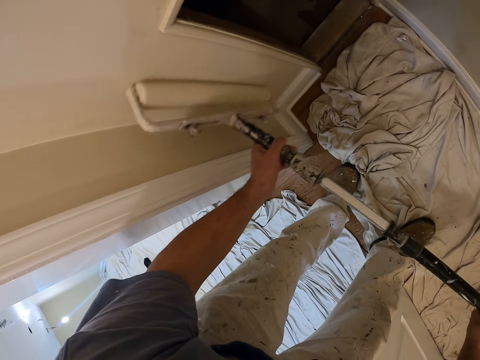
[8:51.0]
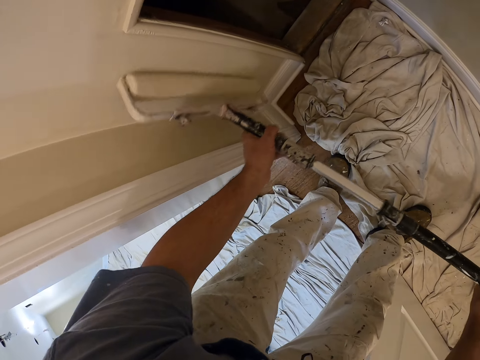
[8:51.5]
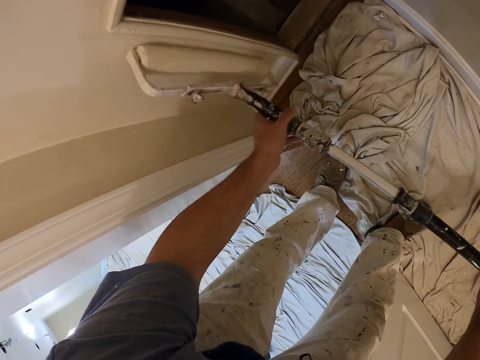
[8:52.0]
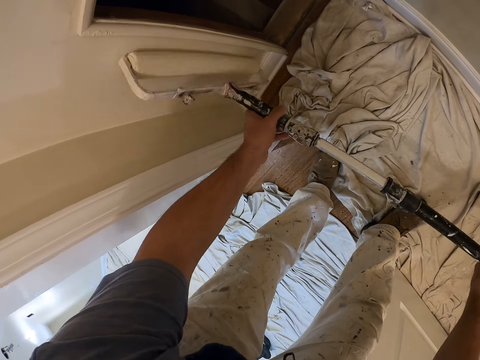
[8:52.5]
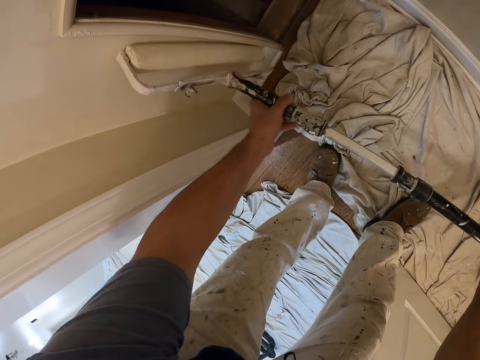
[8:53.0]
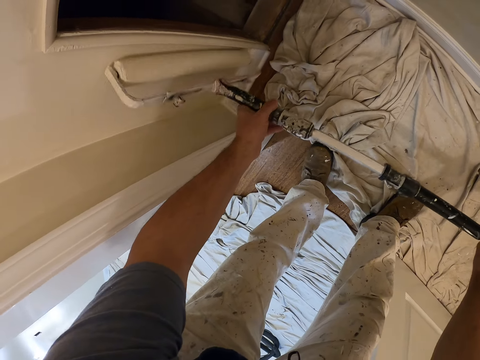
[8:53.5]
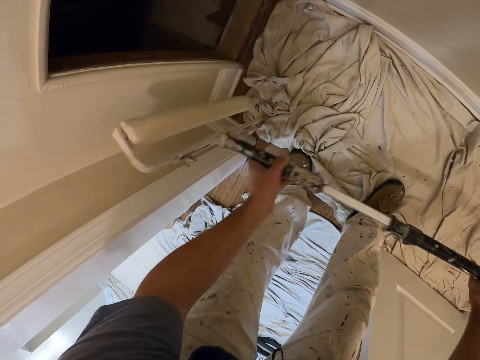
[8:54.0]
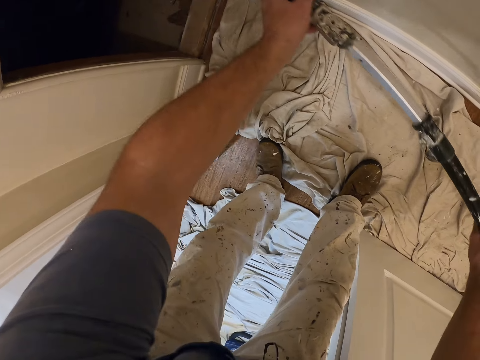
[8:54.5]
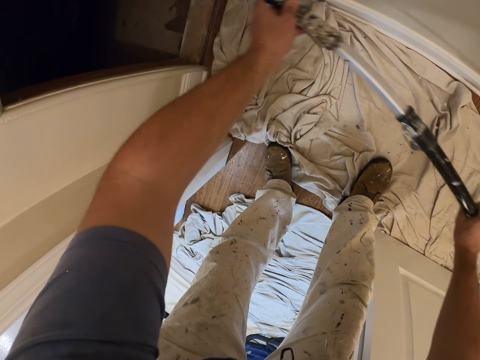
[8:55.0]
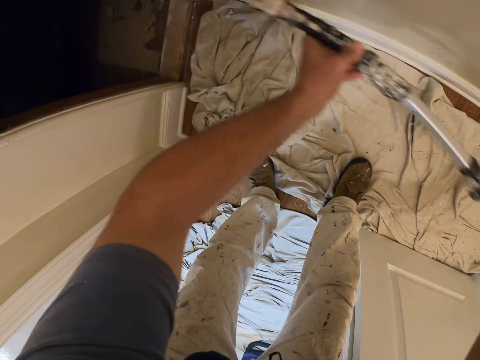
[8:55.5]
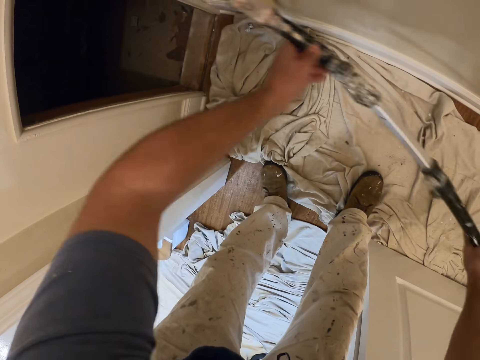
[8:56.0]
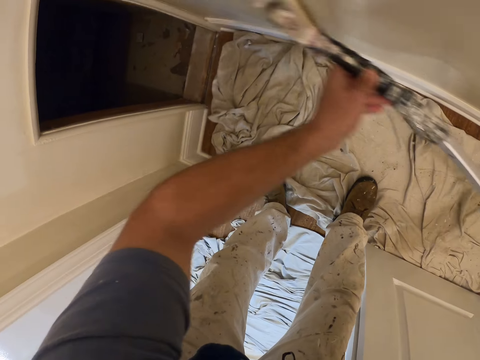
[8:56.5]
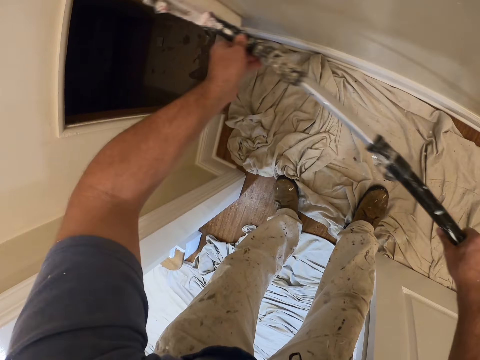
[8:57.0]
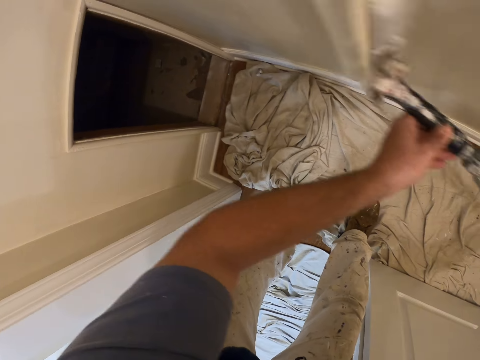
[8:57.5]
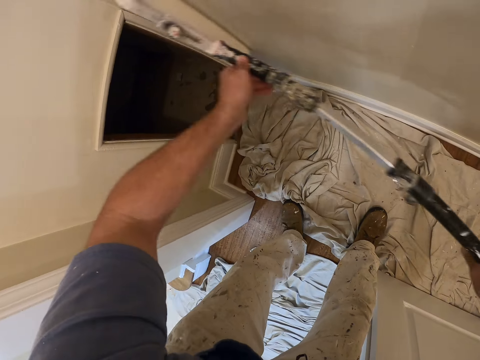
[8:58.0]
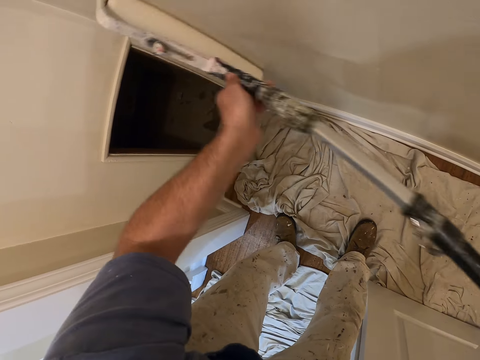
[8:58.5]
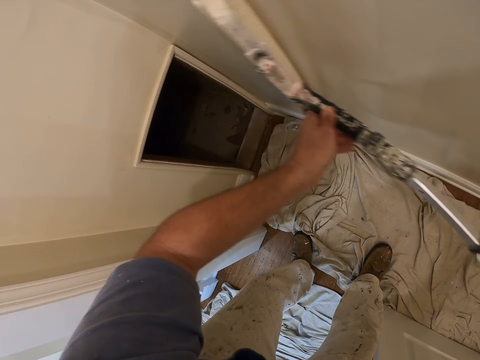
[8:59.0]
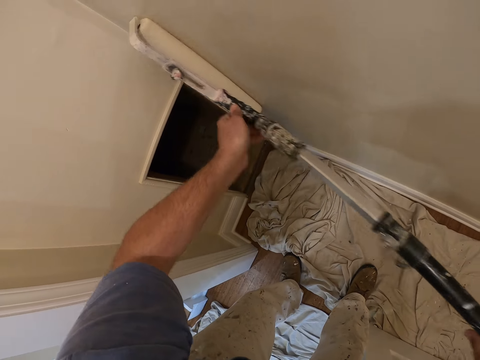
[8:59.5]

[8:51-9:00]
The camera wearer moves the paint brush on the other side of the wall. They paint the wall.

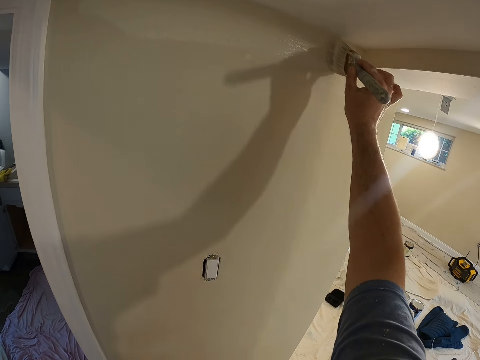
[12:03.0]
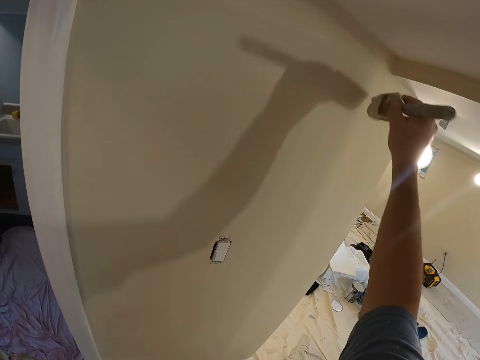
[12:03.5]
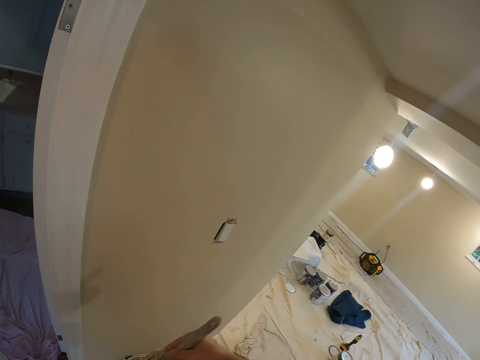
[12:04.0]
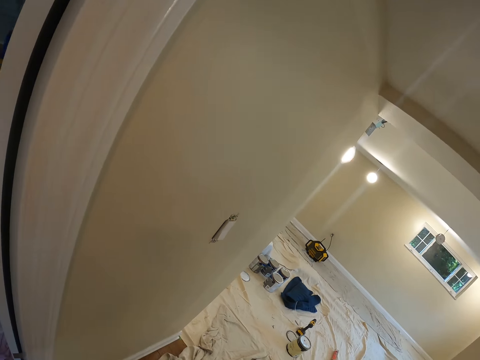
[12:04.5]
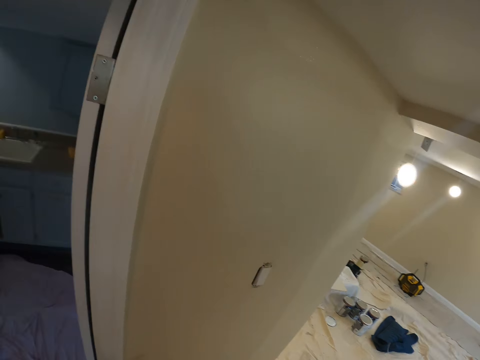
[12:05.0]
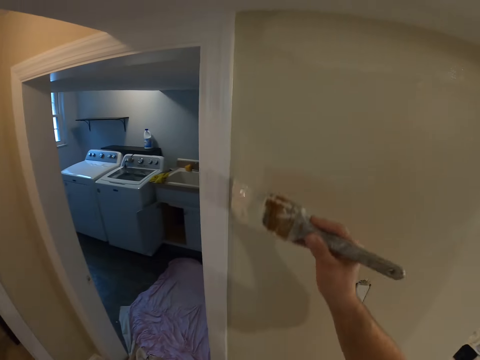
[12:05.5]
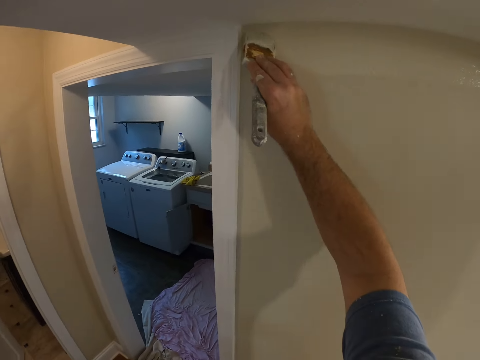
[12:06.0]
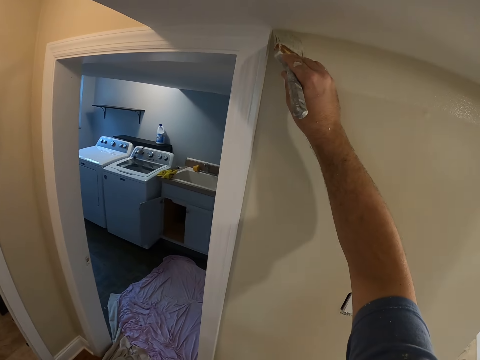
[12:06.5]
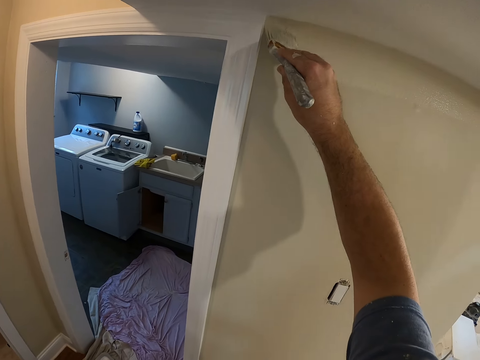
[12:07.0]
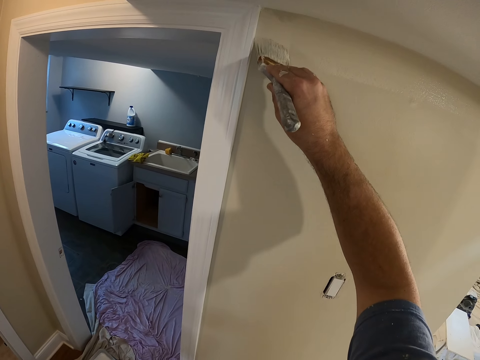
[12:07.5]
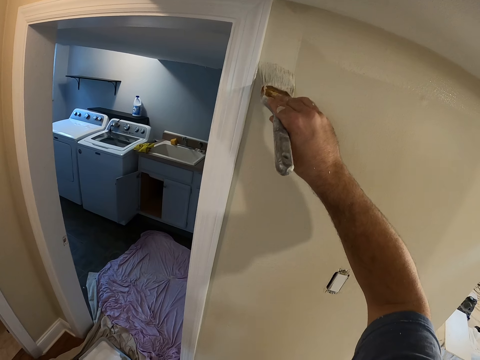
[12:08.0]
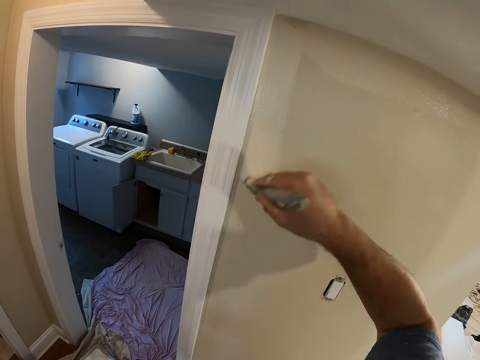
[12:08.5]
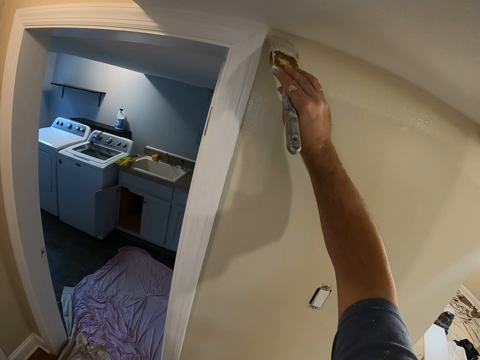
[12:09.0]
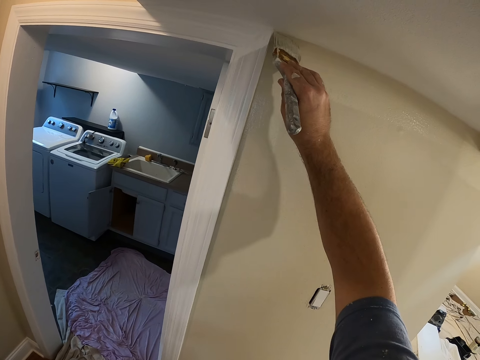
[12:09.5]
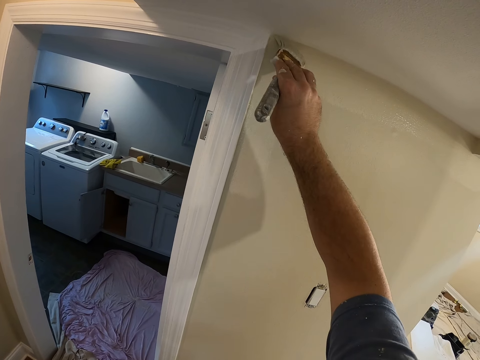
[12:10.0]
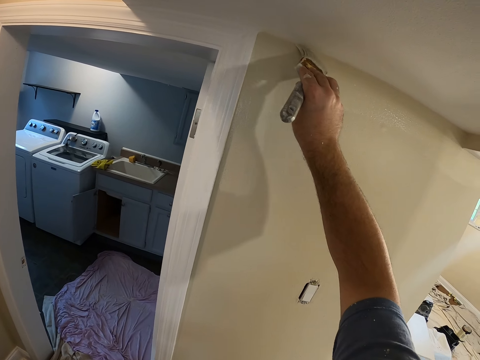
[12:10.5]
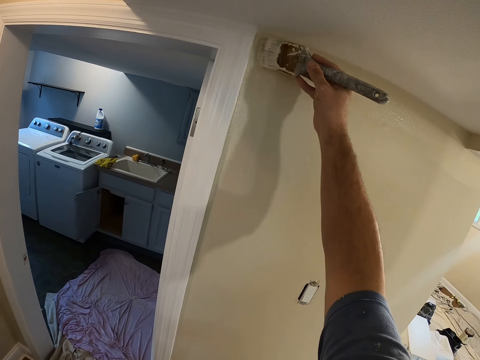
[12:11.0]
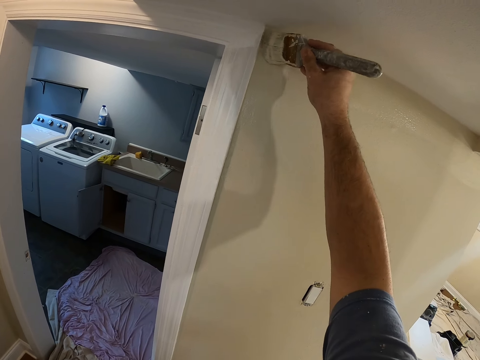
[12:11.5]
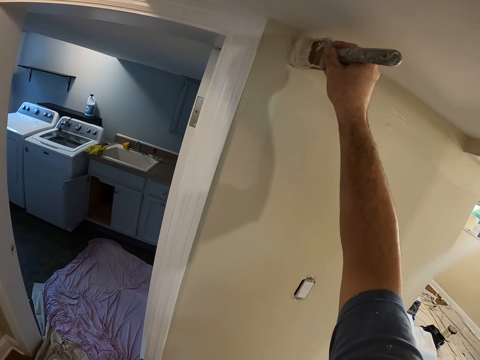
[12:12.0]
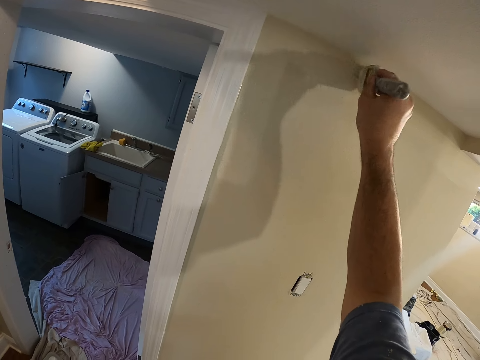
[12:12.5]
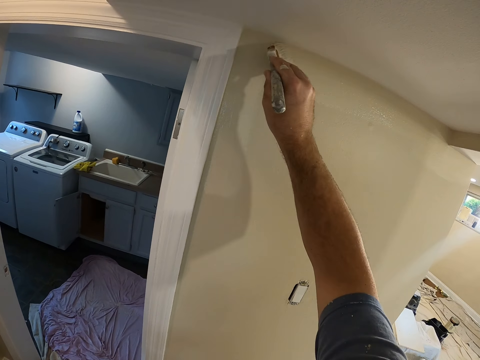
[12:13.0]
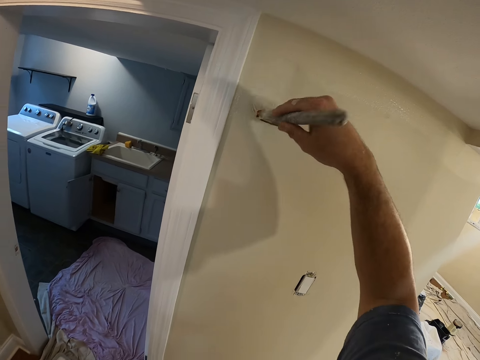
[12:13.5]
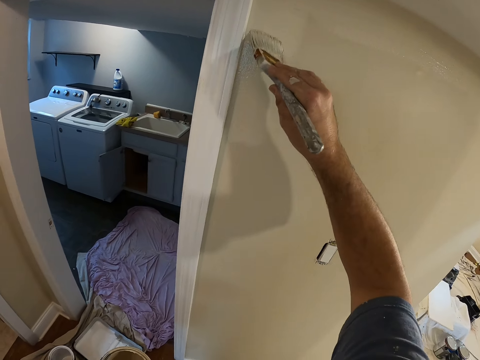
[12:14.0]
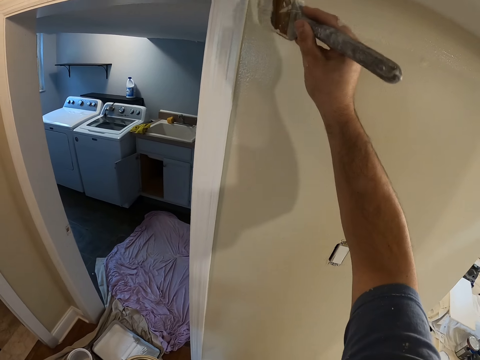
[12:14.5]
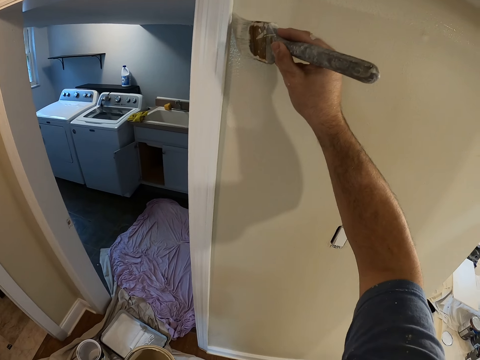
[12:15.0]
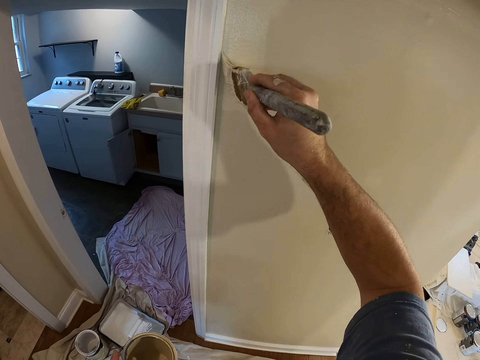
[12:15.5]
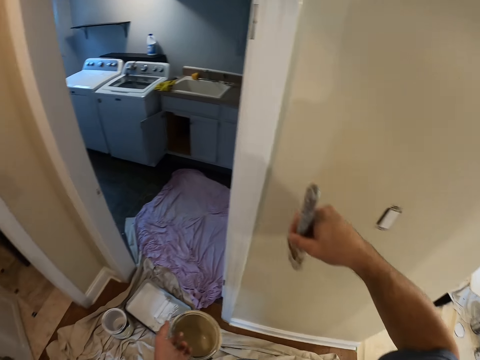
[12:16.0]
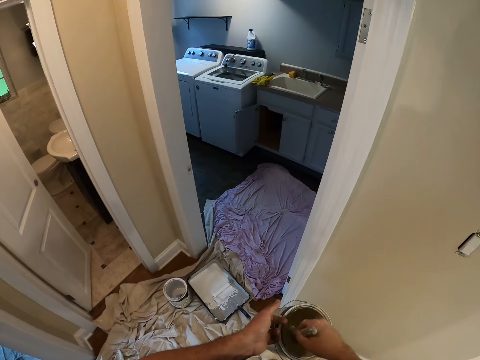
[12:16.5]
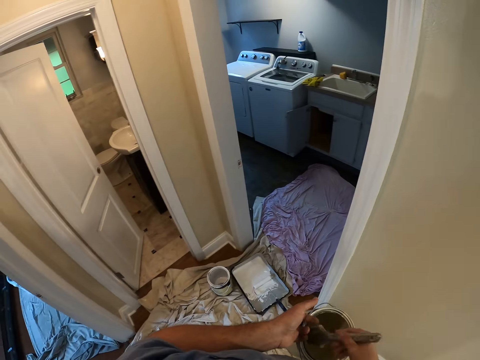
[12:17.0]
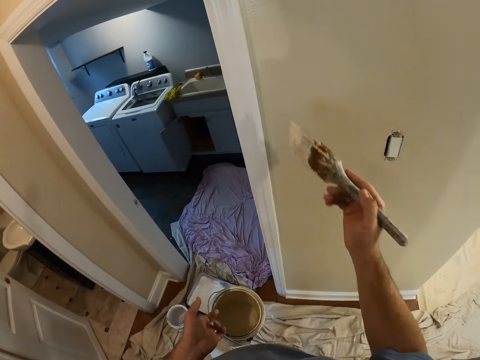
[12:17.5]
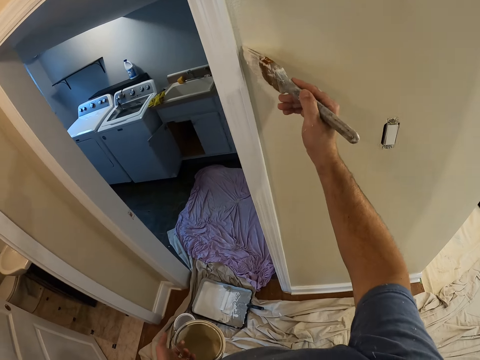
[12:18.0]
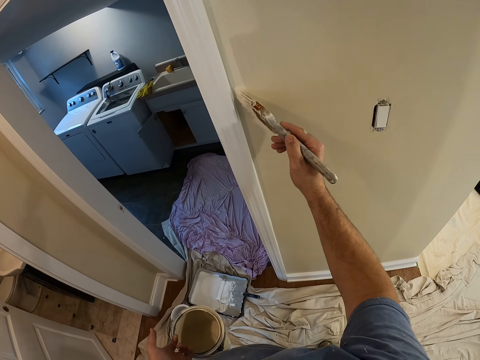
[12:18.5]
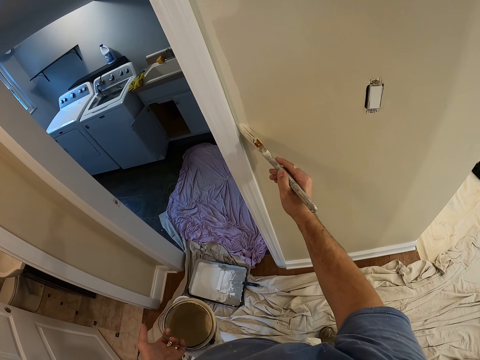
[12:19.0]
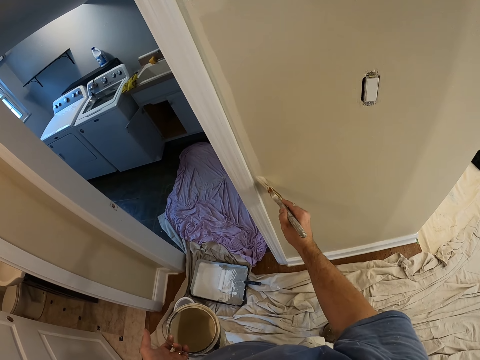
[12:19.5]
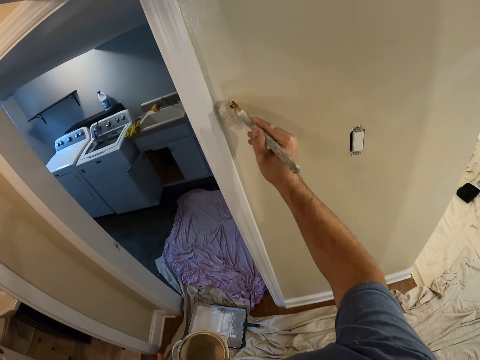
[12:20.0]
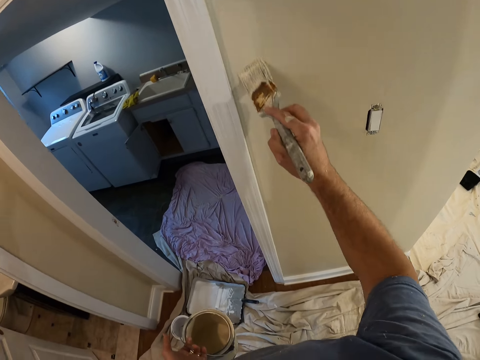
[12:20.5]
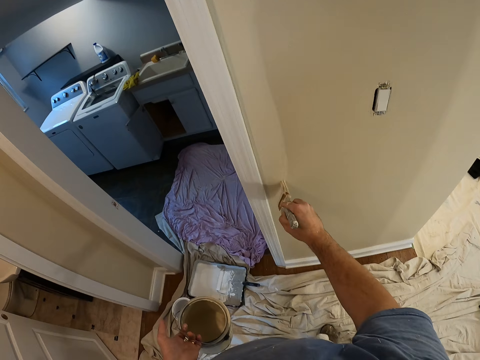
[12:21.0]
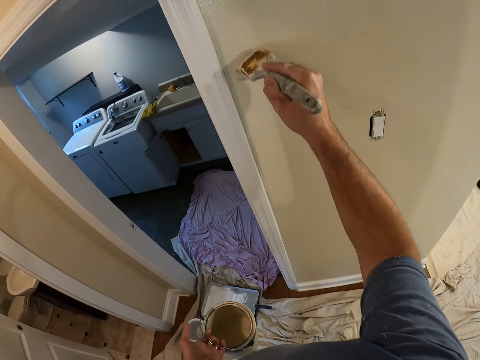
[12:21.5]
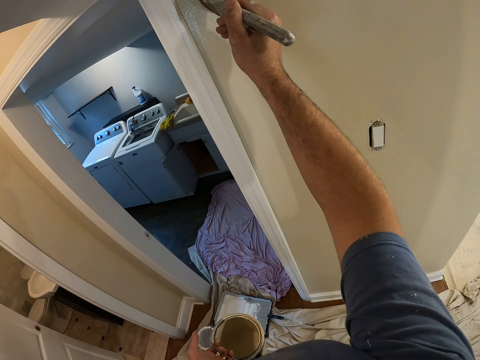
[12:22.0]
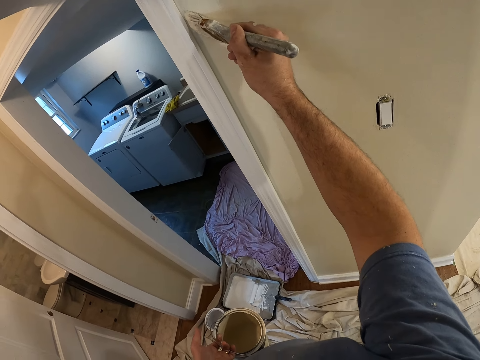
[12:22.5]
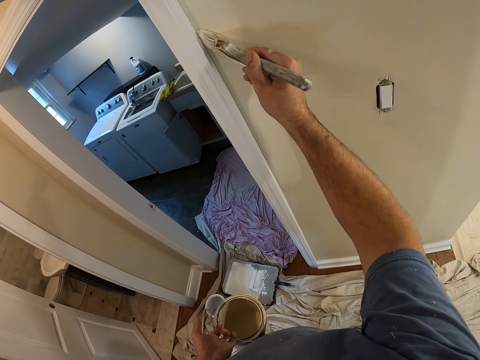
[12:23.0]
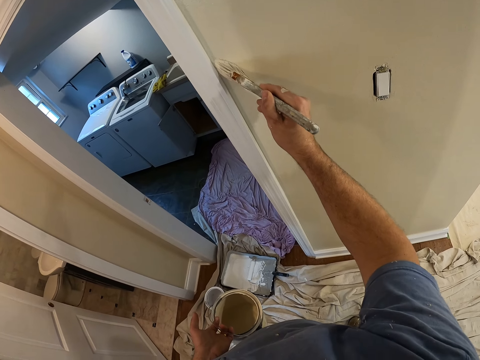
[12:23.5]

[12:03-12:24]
The camera wearer takes some paint from the paint can with the paint brush. They insert the brush in the paint tin. They paint the wall with the paint brush. They insert the brush in the paint tin. They take some paint from the paint can with the paint brush. They paint the wall with the paint brush.
